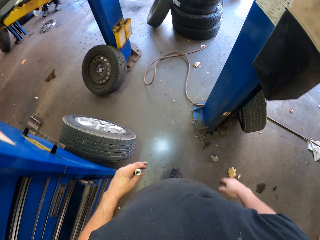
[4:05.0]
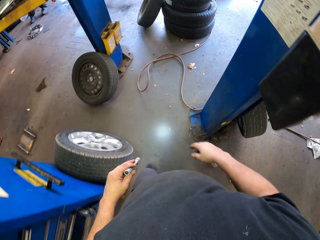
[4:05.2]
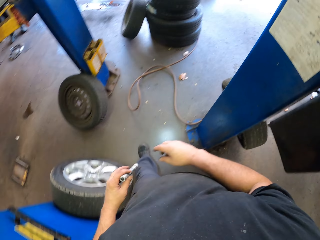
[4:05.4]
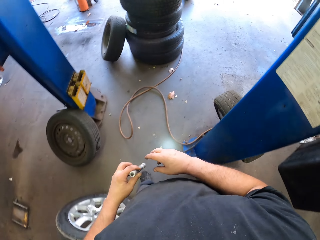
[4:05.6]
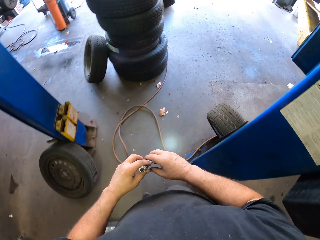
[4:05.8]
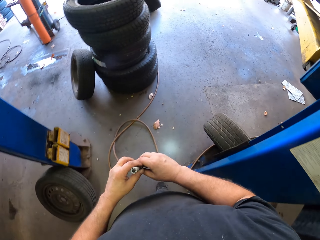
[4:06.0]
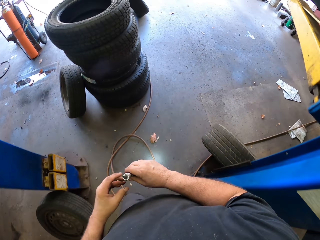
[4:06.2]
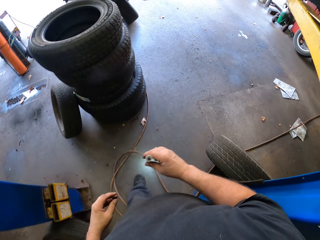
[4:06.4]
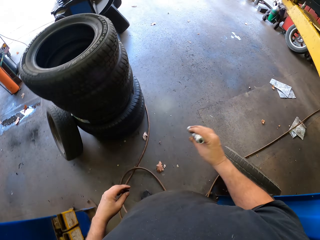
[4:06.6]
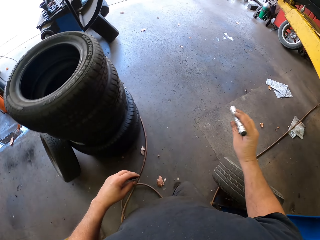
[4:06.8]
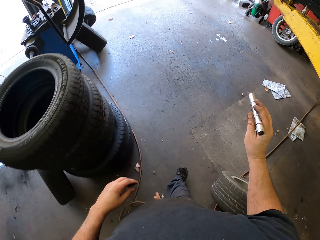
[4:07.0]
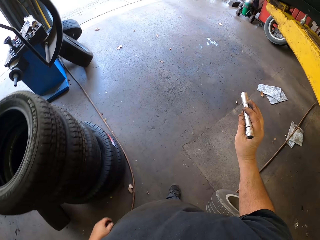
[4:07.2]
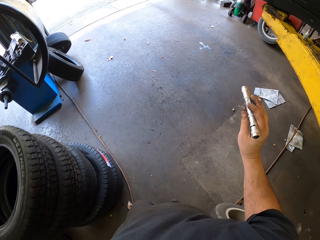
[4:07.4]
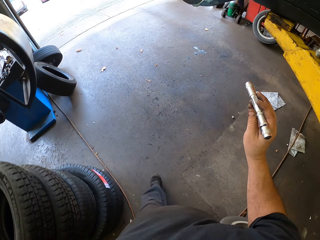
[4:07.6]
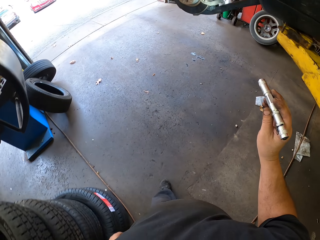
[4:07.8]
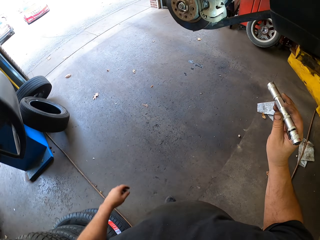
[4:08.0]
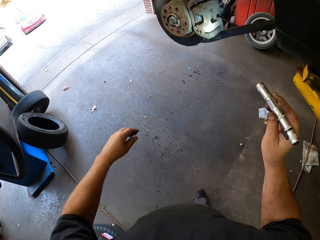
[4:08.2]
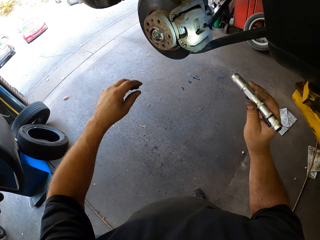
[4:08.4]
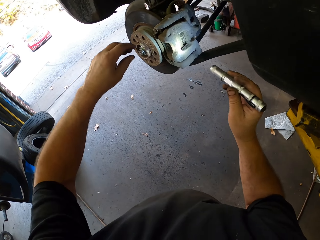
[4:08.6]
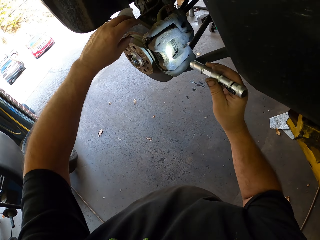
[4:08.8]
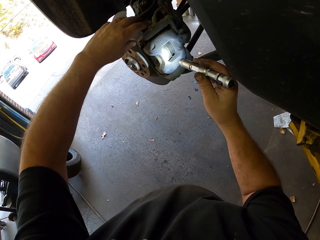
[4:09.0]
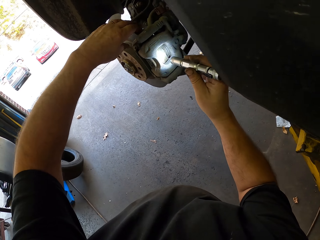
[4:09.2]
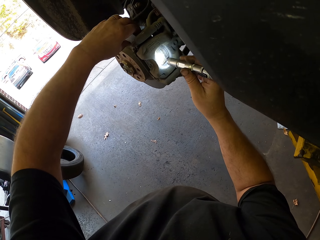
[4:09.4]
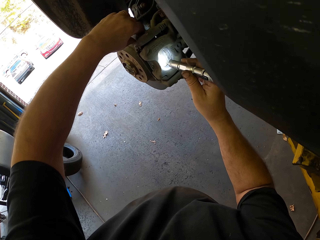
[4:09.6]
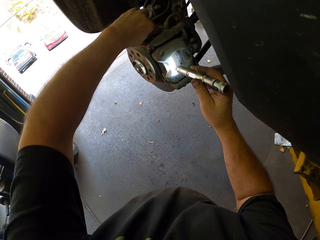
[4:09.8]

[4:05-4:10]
The camera wearer lights the wheel hub. He inspects a wheel rotor with his hand and the flashlight.

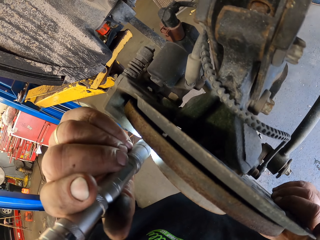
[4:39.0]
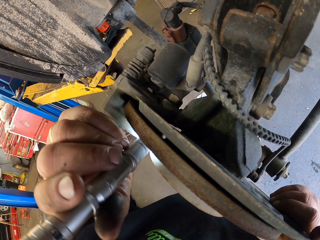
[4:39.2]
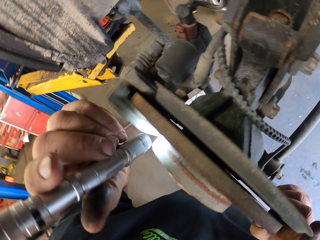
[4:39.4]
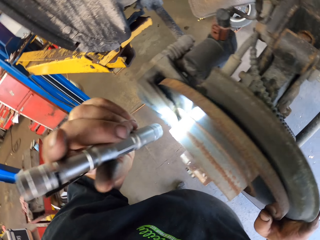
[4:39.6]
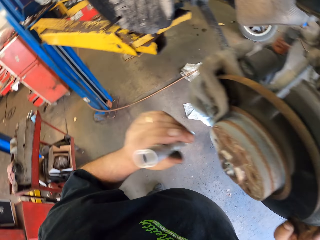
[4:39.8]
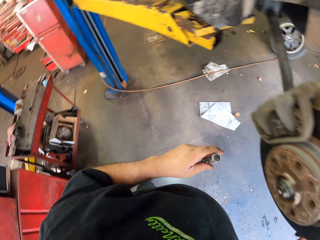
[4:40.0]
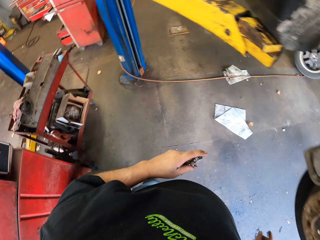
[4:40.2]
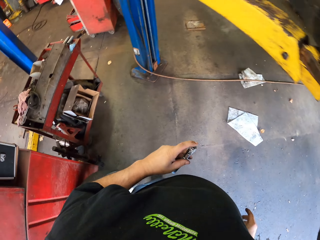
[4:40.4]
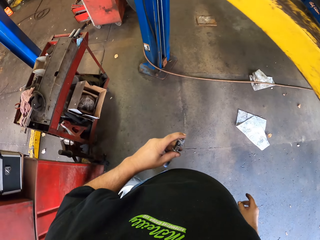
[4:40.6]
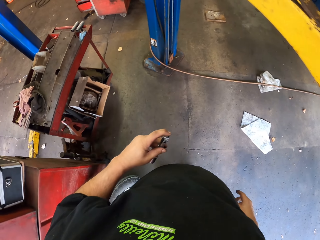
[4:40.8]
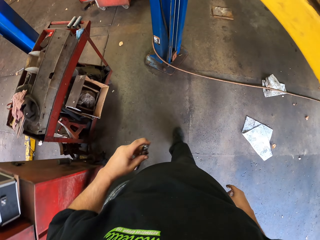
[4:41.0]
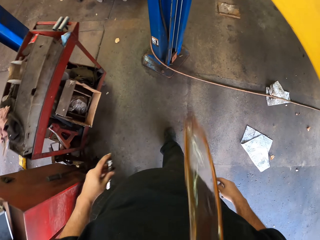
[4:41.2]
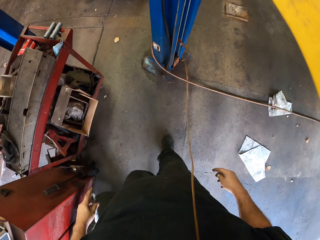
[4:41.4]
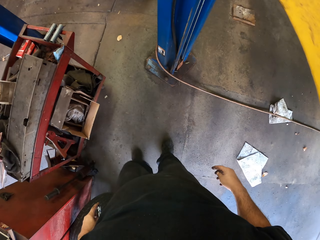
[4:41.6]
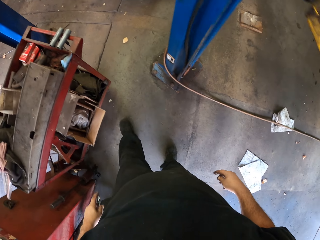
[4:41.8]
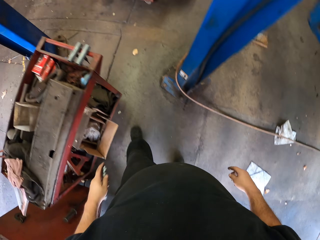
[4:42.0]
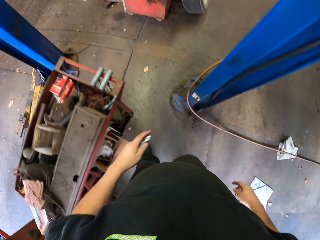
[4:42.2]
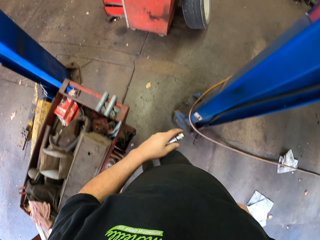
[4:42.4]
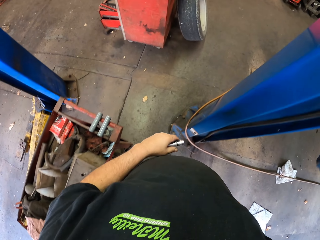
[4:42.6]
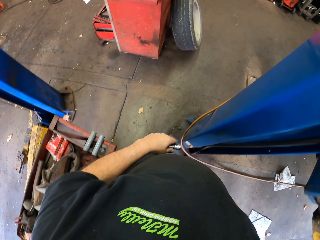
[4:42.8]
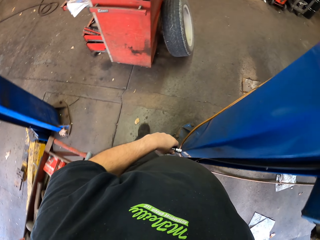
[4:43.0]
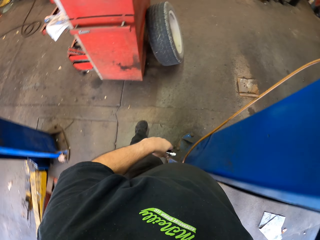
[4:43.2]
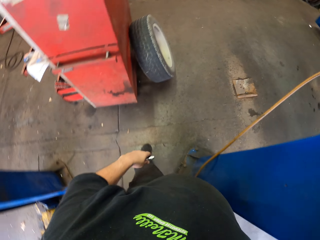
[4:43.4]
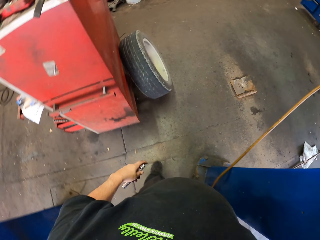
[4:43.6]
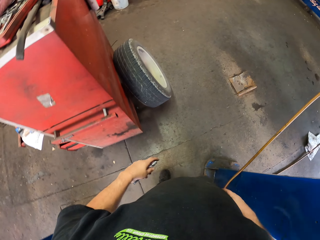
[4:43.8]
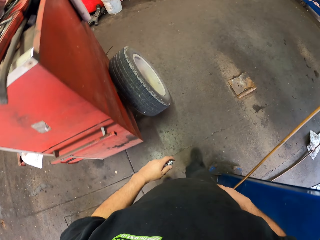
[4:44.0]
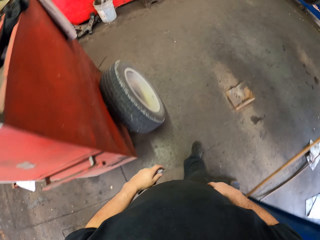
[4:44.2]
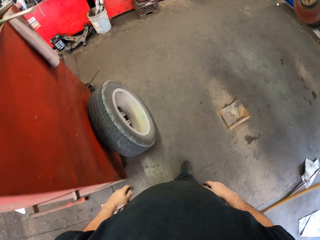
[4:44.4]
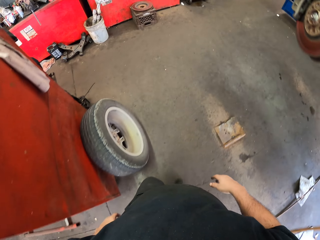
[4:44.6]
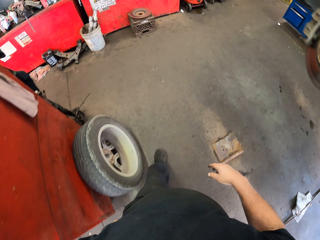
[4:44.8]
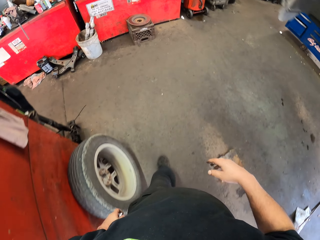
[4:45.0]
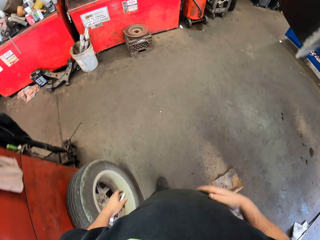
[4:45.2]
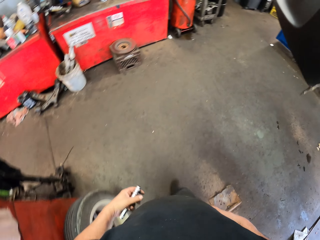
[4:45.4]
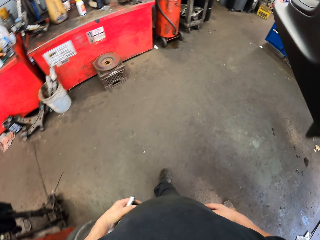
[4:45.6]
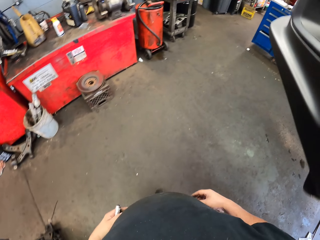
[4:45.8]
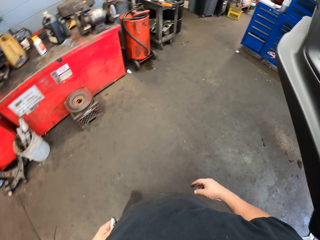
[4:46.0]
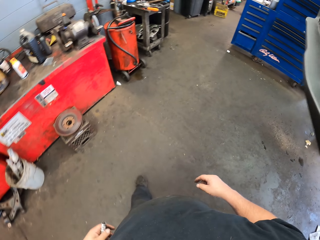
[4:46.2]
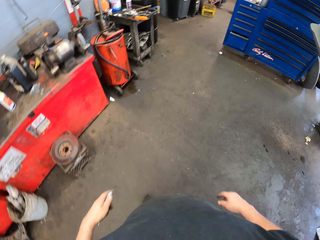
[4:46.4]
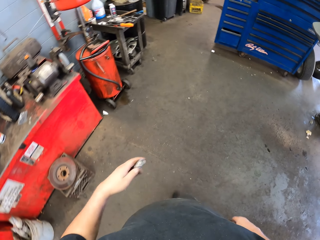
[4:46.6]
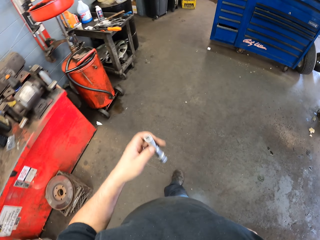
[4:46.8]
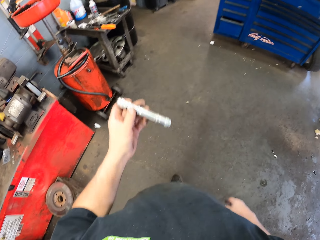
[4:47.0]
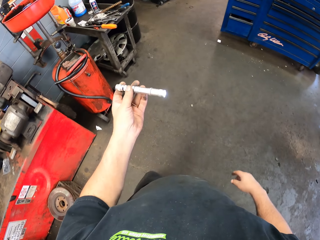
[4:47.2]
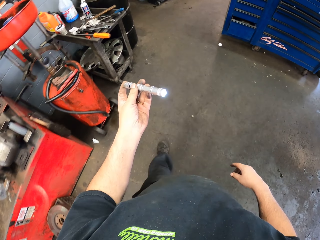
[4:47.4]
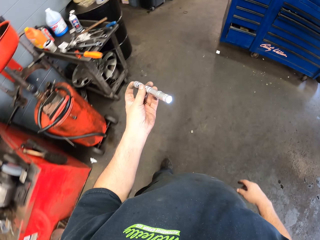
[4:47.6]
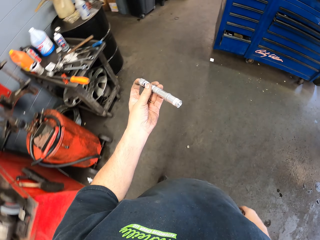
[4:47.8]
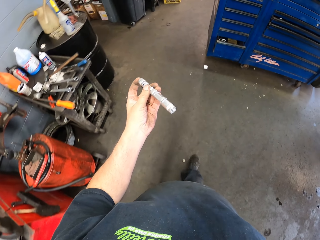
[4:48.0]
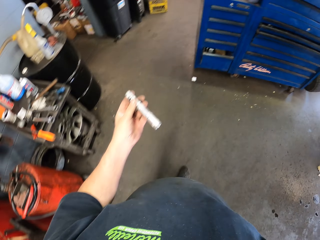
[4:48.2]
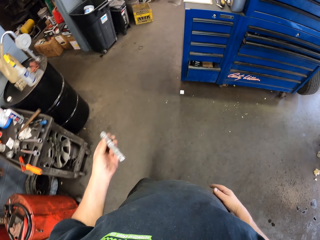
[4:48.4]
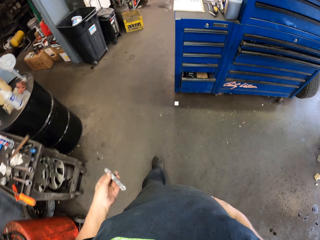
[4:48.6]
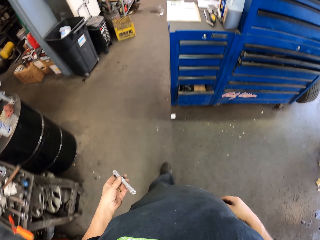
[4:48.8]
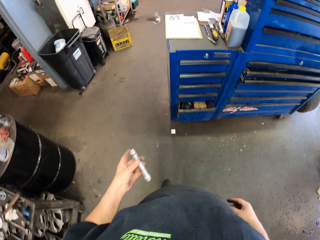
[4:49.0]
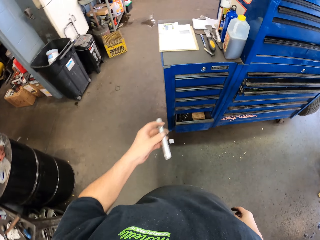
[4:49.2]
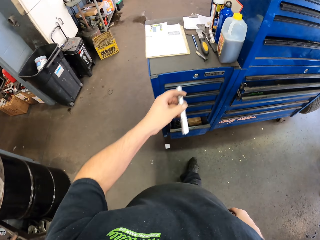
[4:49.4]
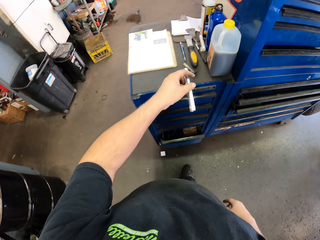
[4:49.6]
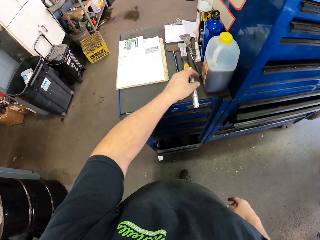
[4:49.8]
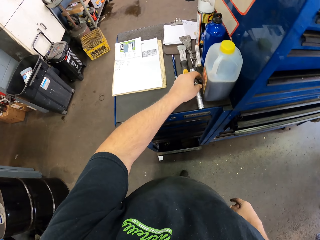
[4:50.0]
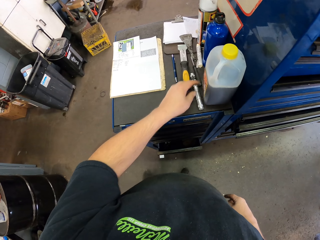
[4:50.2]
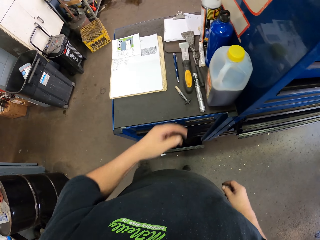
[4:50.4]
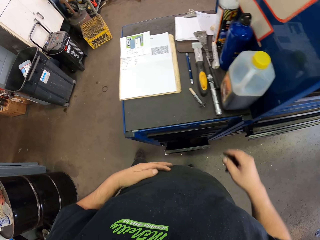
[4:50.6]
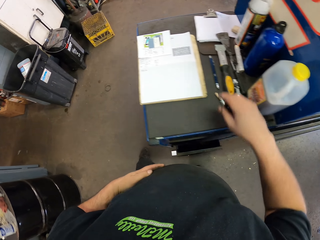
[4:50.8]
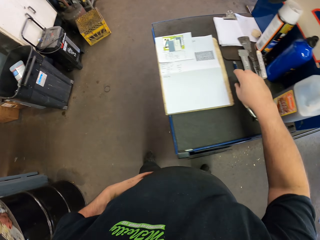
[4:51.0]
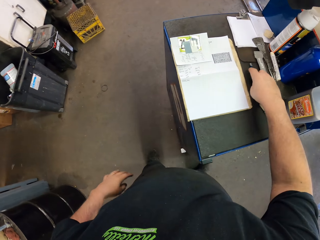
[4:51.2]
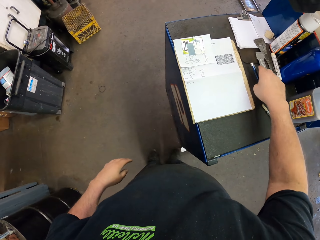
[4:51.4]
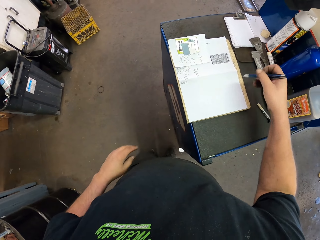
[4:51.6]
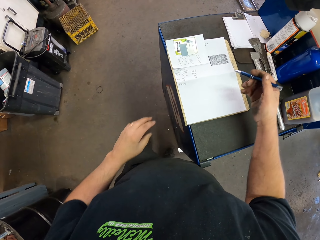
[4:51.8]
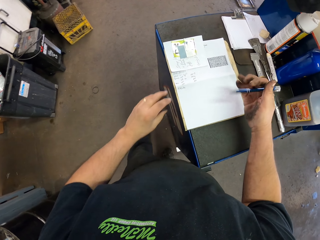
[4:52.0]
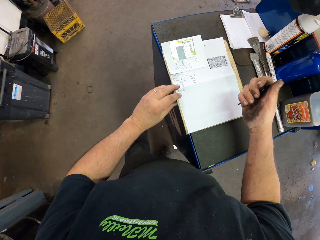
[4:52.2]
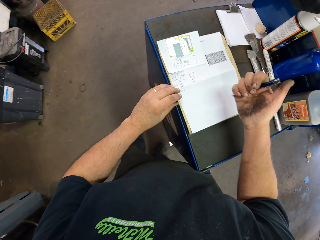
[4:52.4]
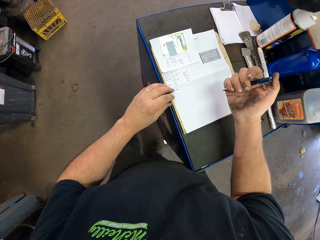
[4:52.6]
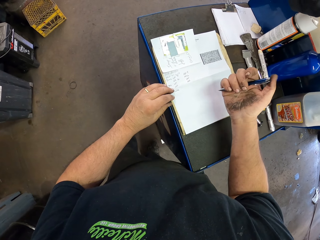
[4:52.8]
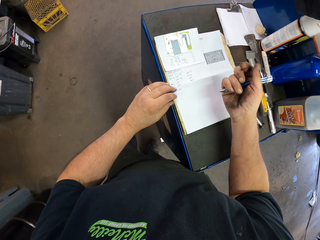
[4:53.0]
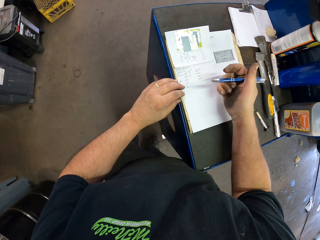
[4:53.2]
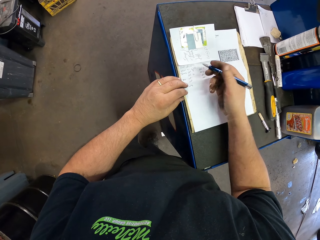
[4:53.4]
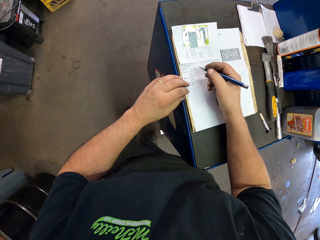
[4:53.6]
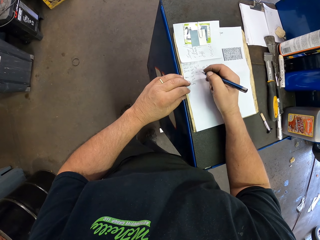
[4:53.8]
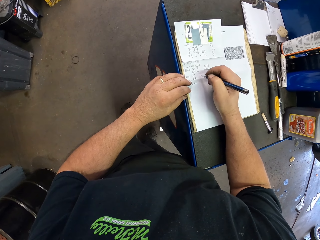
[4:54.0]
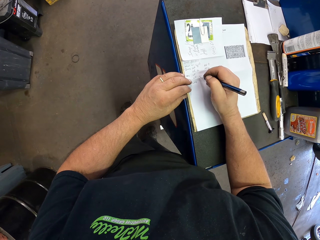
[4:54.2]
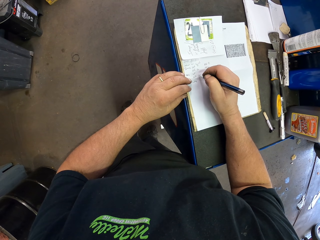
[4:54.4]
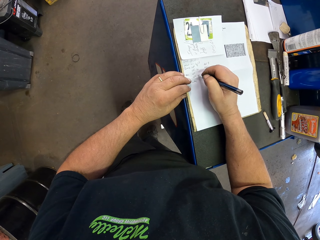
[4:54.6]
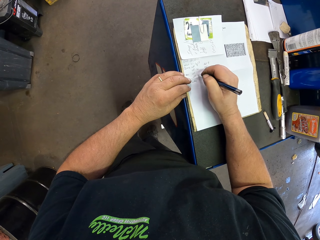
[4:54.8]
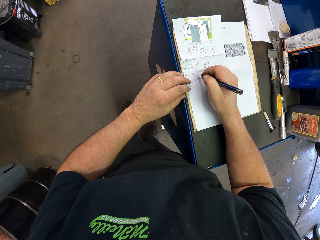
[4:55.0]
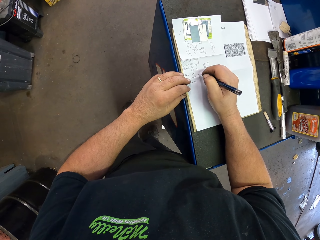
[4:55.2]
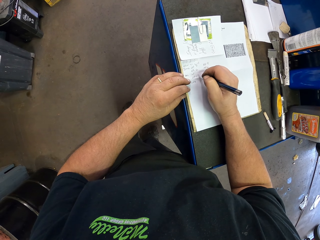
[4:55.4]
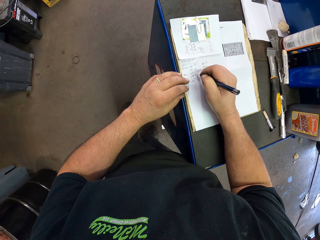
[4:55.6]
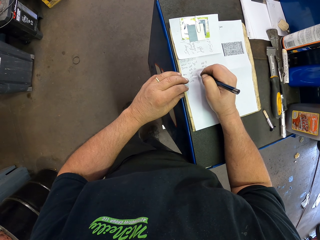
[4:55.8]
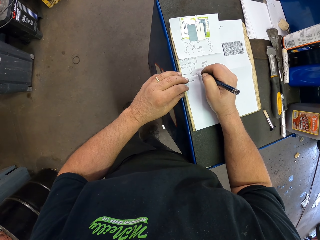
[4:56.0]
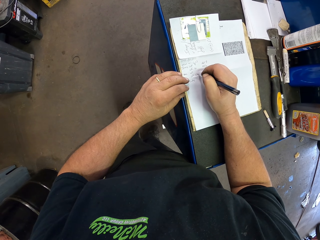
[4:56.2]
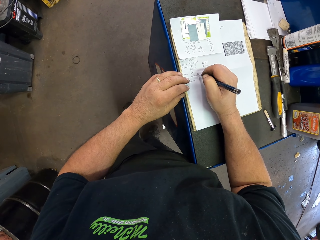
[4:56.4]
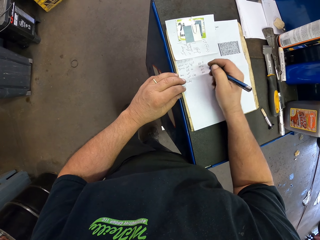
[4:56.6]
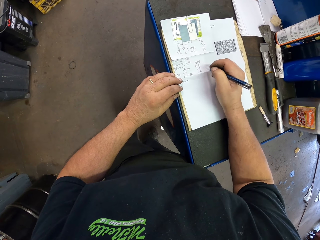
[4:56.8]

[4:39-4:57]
The camera wearer walks in the garage with the flashlight. They spit on the garage floor. They switch off the flashlight. They walk in the garage. They put the flashlight on a tool cabinet. They pick up a pen on the tool cabinet. They open the pen. They write with the pen on a piece of paper.
